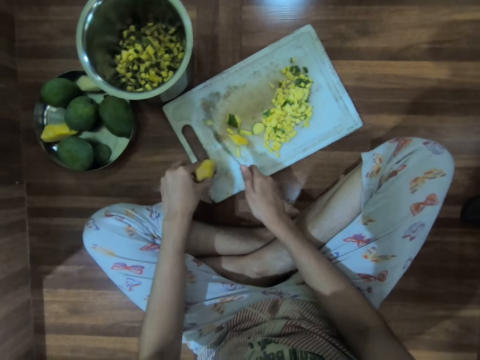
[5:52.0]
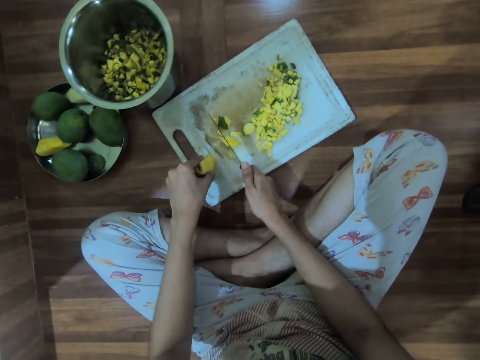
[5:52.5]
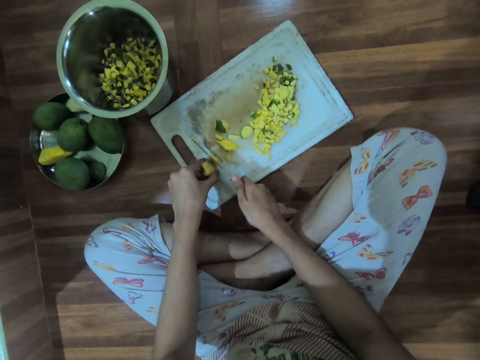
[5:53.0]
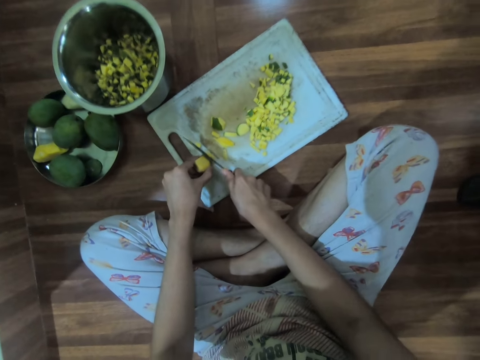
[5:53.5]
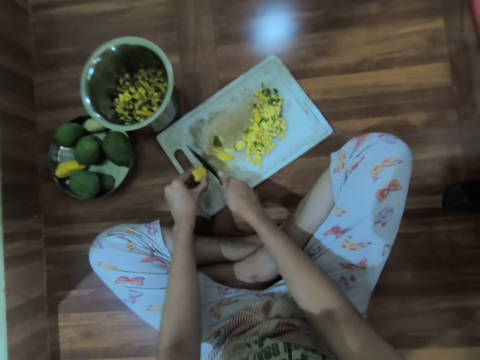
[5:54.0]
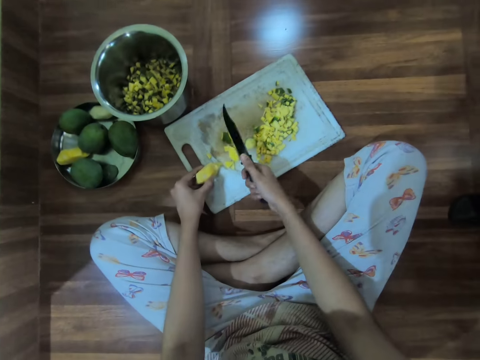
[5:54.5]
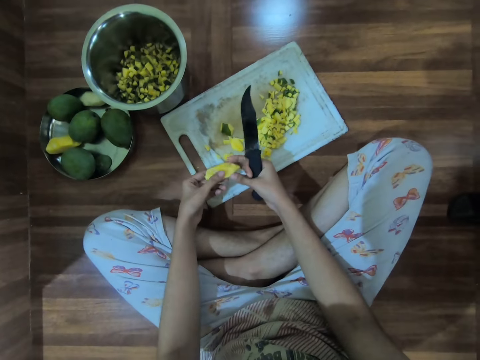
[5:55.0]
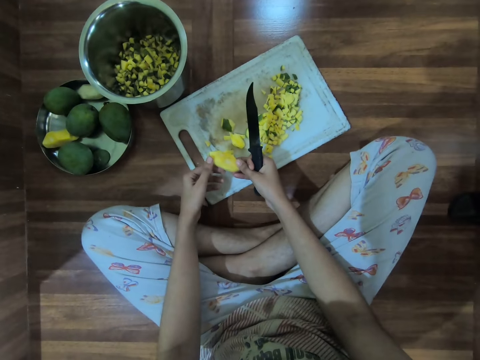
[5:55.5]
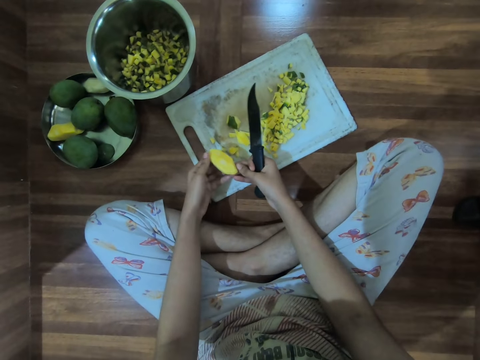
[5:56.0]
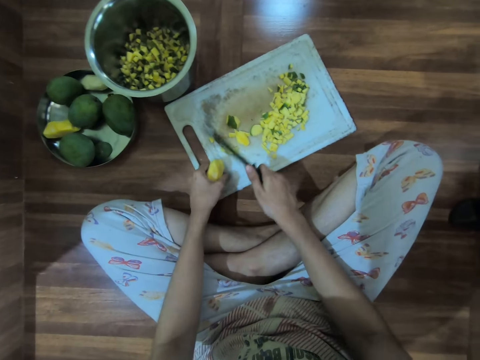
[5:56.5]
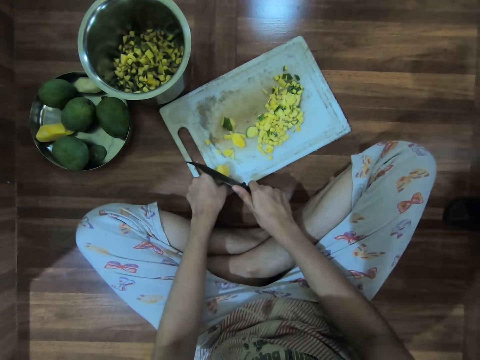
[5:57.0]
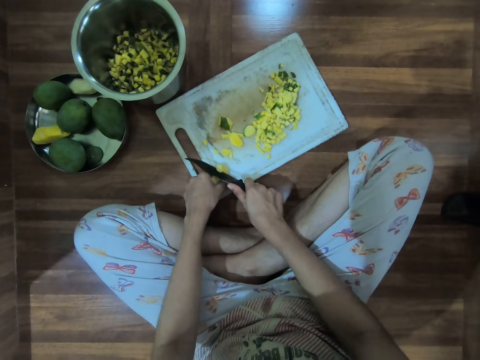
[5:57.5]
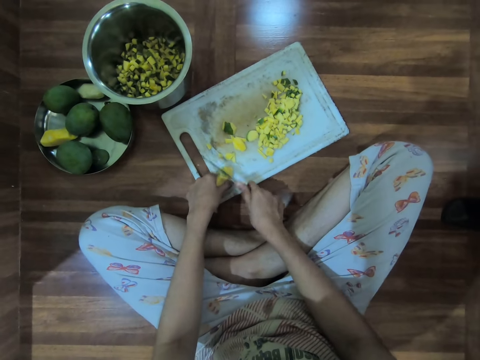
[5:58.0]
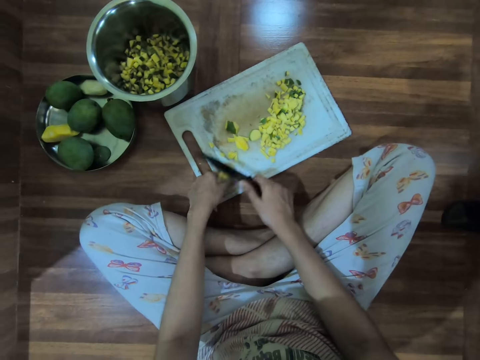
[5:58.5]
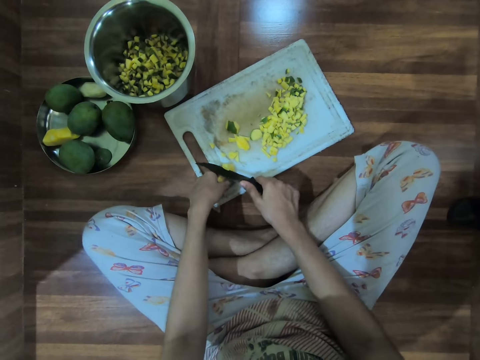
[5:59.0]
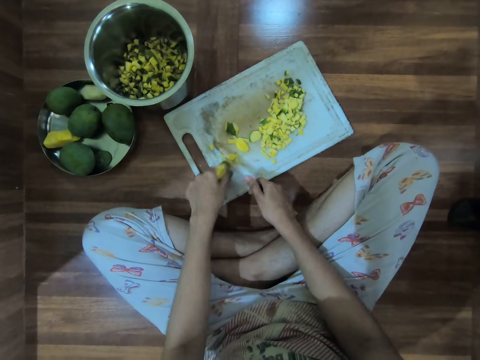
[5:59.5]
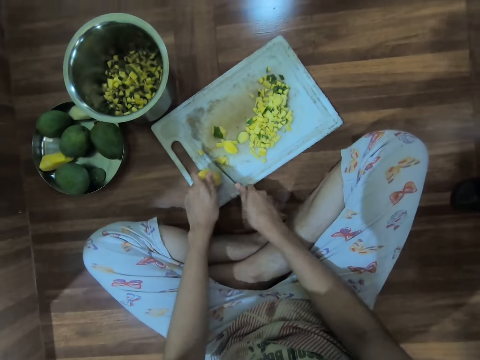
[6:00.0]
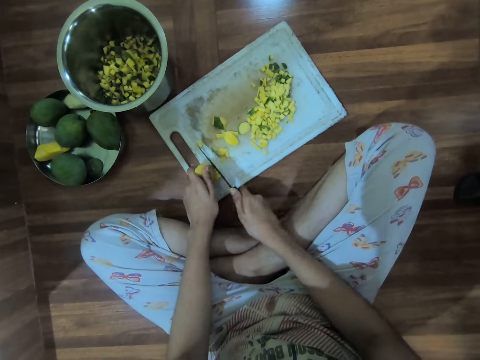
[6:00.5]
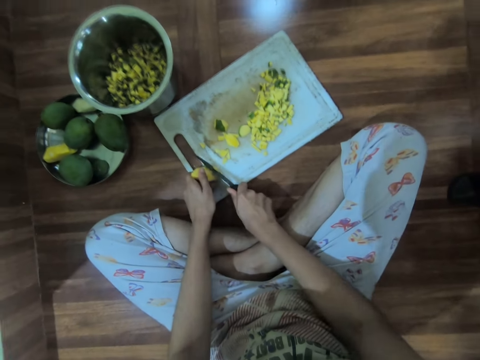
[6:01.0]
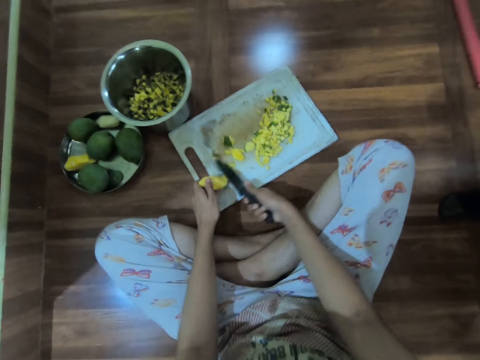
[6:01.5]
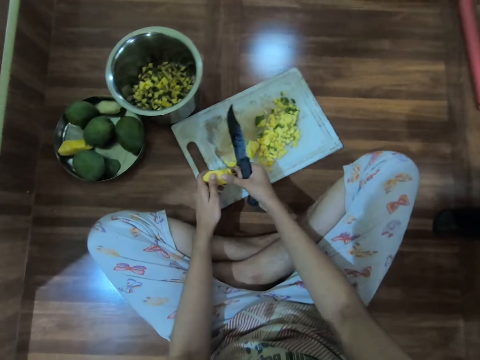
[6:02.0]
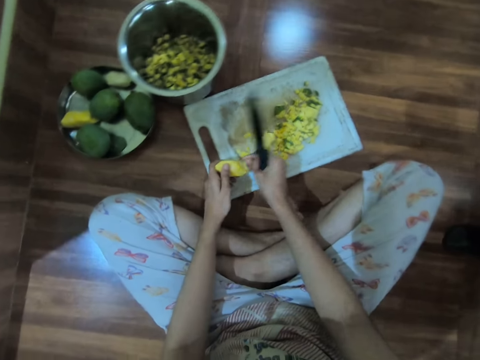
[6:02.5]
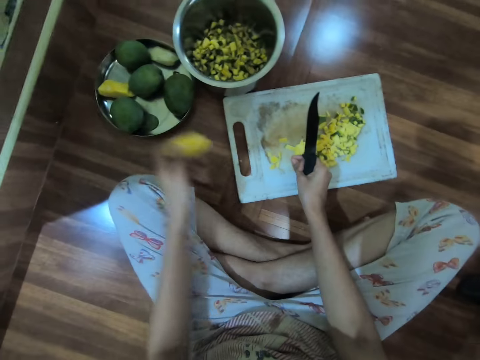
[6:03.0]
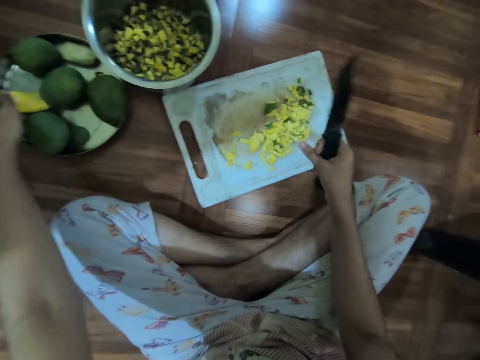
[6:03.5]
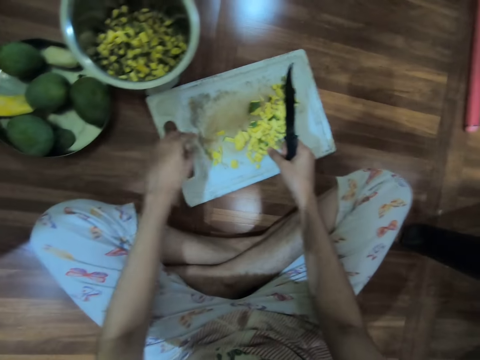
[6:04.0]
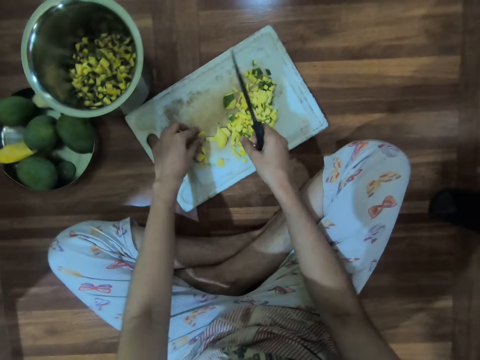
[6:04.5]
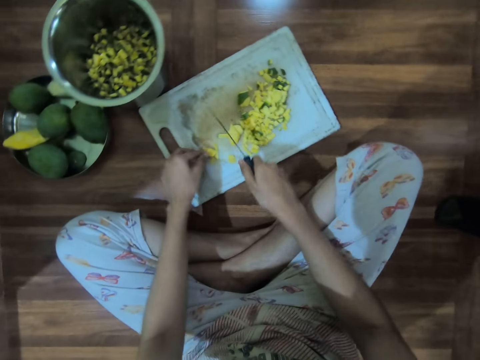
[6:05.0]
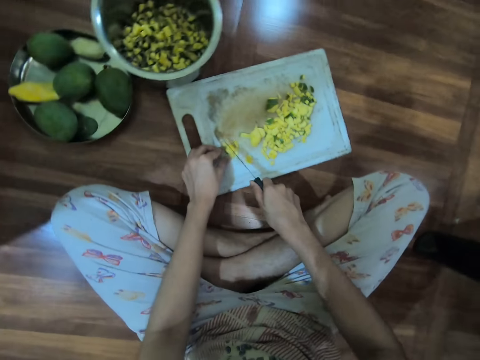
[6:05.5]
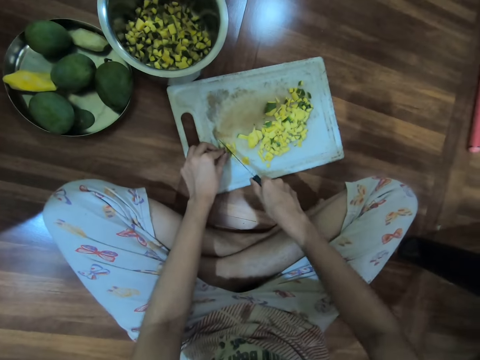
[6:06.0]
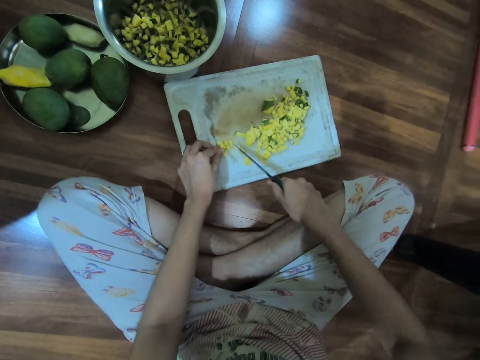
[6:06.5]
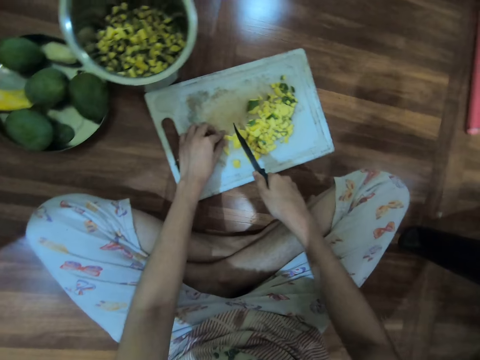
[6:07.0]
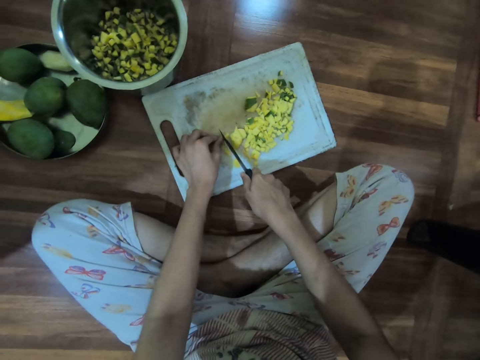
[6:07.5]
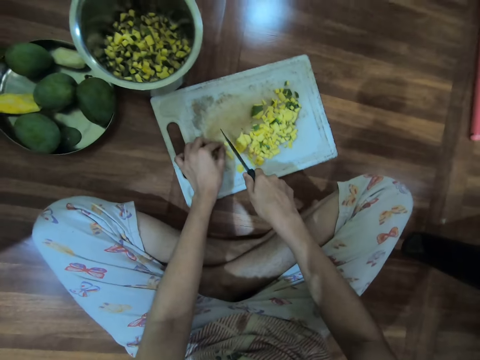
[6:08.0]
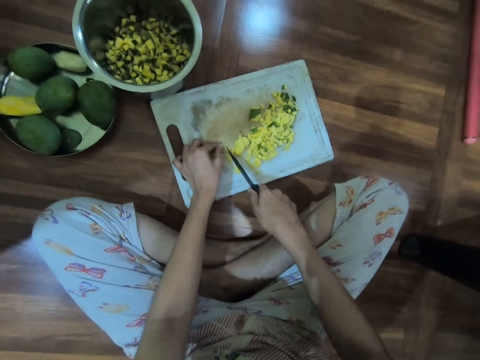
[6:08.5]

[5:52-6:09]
The camera wearer holds the mango with her hands. She cuts the mango on the tray with the knife in her right hand. She holds the mango with her hands. She drops the mango on the tray with her left hand. She puts the seed in the bowl. She picks the mango slice on the tray with her left hand. She cuts the mango slice on the tray with the knife in her right hand.

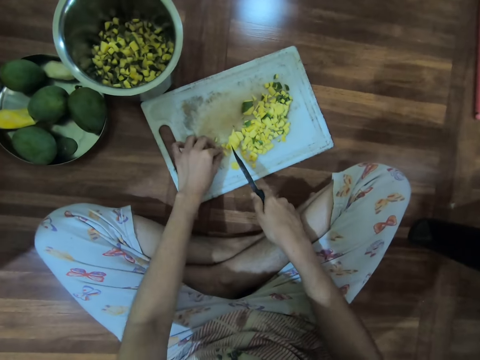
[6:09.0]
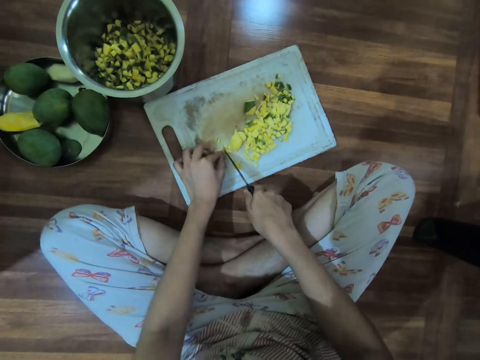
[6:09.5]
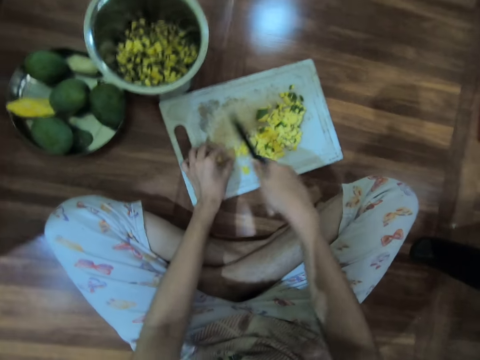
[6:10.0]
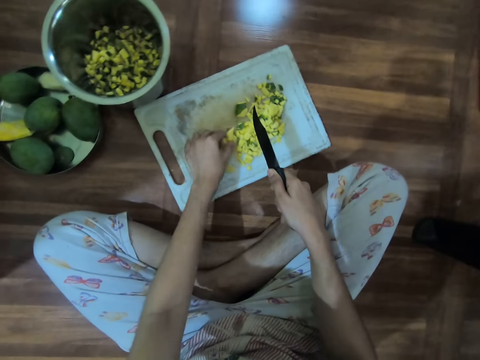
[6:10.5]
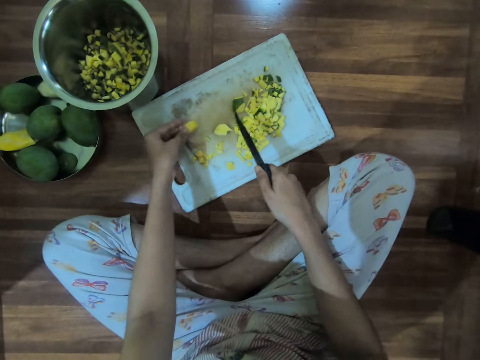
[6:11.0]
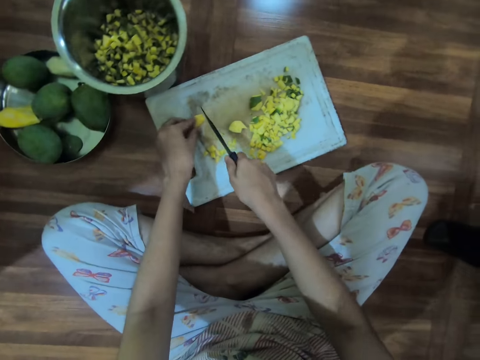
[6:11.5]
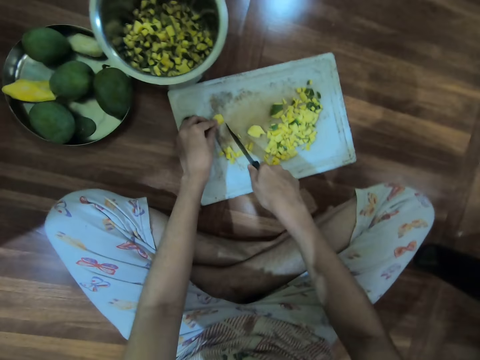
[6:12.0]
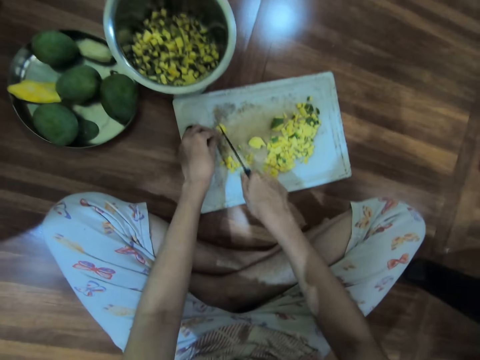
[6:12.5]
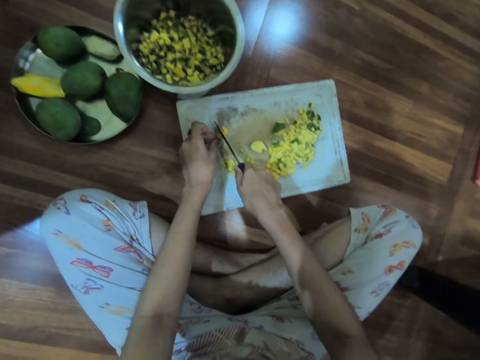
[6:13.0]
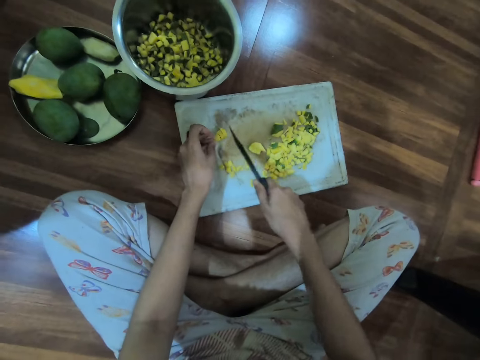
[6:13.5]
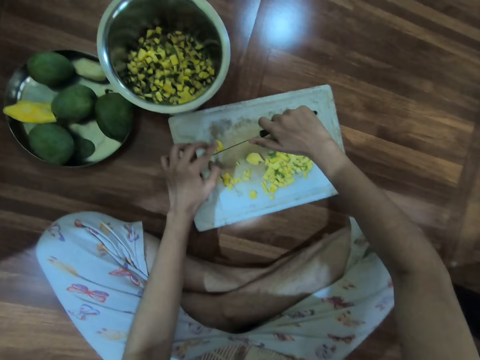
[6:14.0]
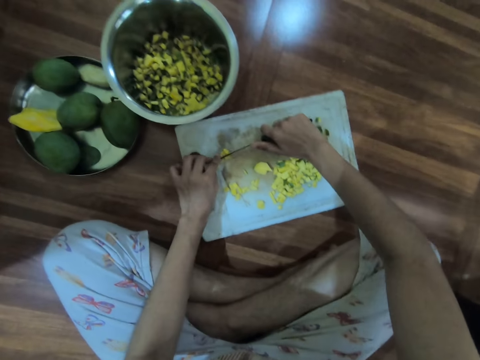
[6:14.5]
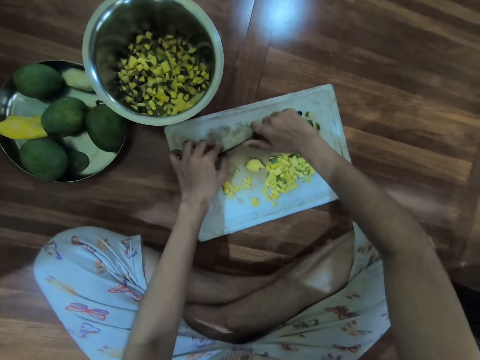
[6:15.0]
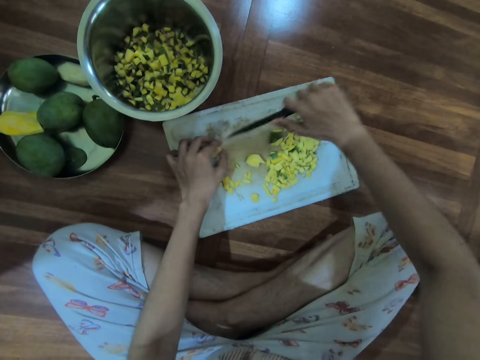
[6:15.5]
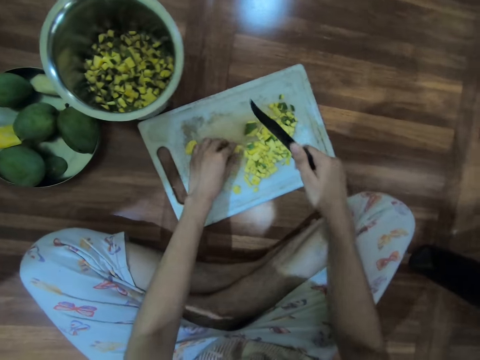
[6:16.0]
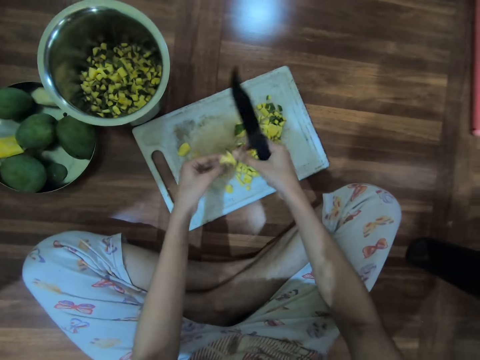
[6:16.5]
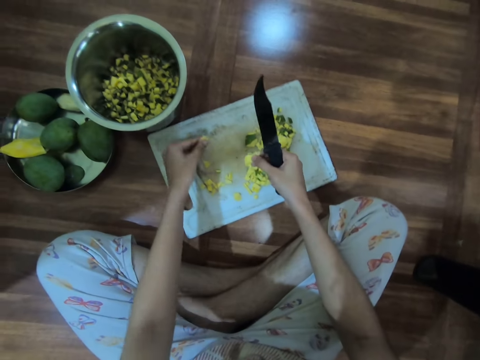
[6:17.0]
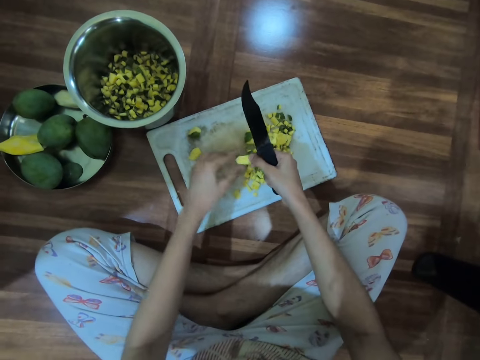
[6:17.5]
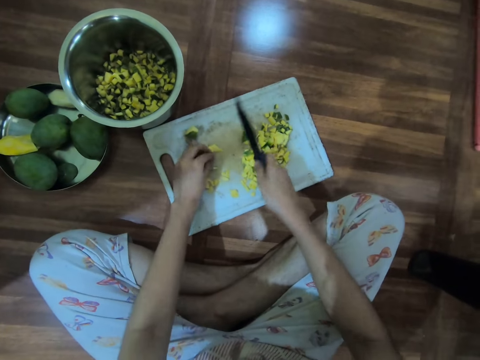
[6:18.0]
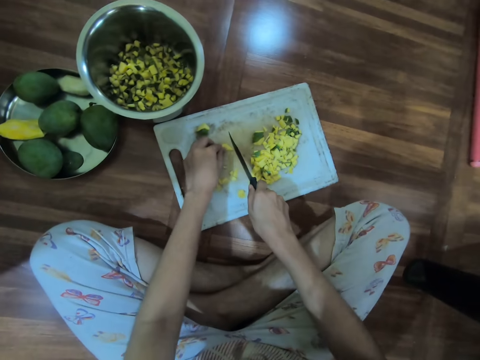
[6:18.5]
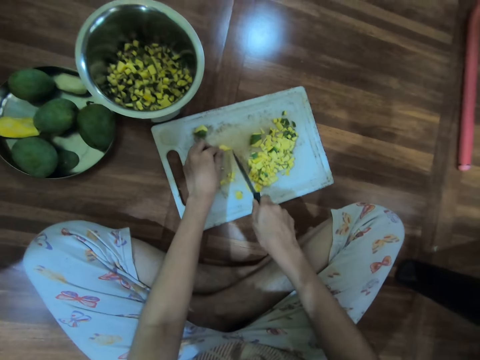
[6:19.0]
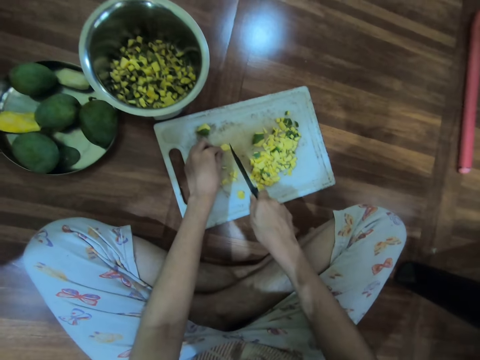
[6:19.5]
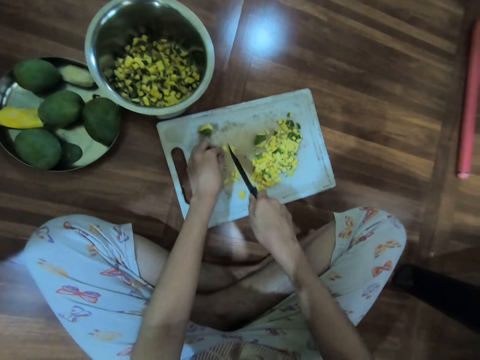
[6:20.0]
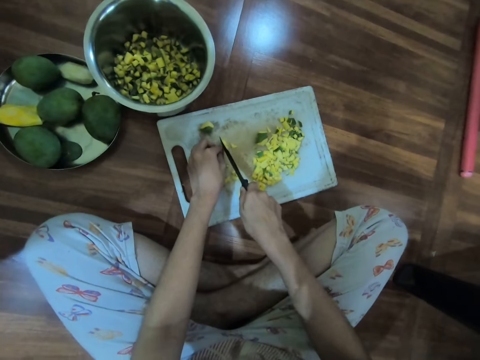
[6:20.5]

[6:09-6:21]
The camera wearer picks the mango slice on the tray with her left hand. She cuts the mango slice on the tray with the knife in her right hand. She cuts the mango slice on the tray with the knife in her hands. She picks the mango slice on the tray with her left hand. She separates the mango slices with her hands. She drops the mango slice on the tray with her left hand. She passes the mango slice from her right hand to her left hand. She drops the mango on the tray with her left hand. She cuts the mango slice on the tray with the knife in her right hand.
